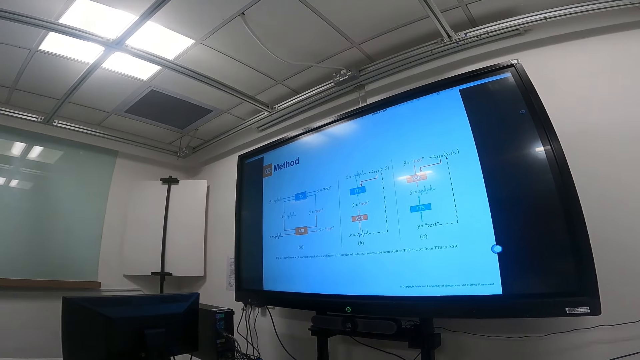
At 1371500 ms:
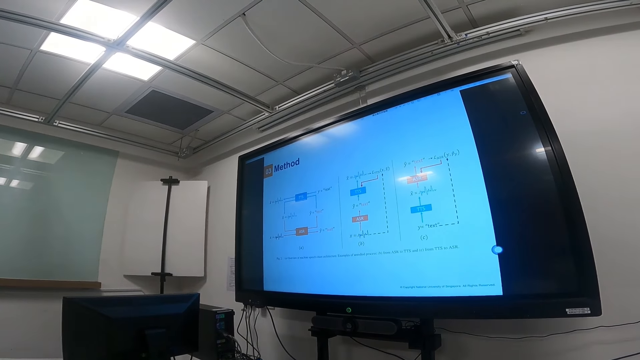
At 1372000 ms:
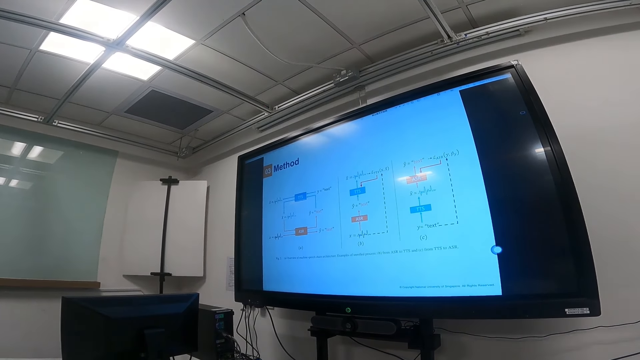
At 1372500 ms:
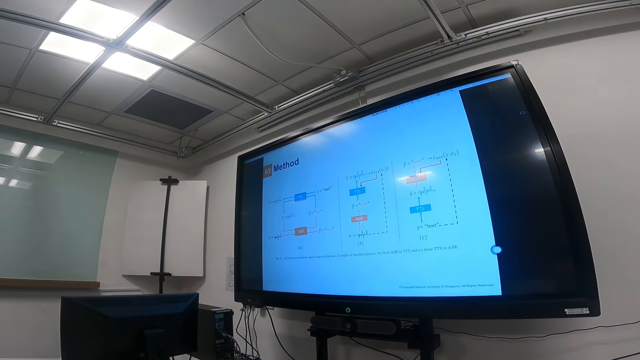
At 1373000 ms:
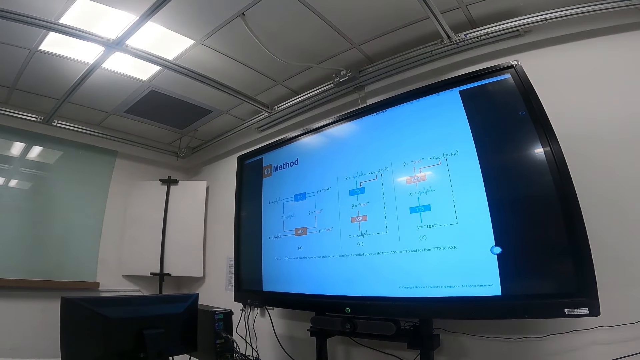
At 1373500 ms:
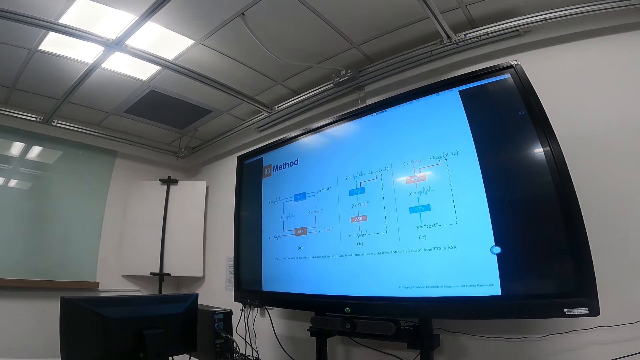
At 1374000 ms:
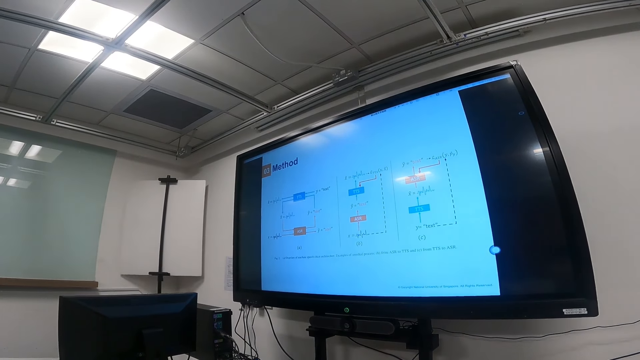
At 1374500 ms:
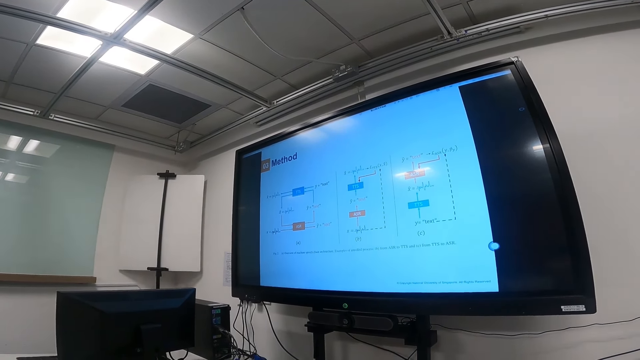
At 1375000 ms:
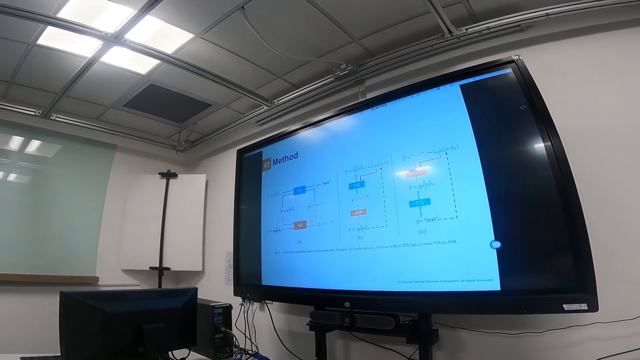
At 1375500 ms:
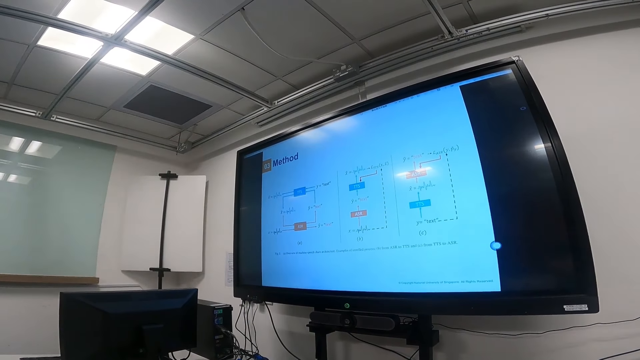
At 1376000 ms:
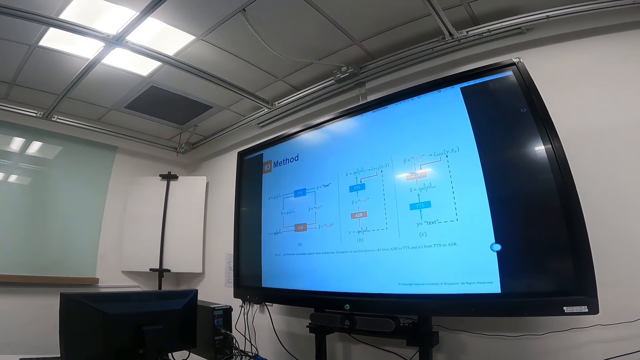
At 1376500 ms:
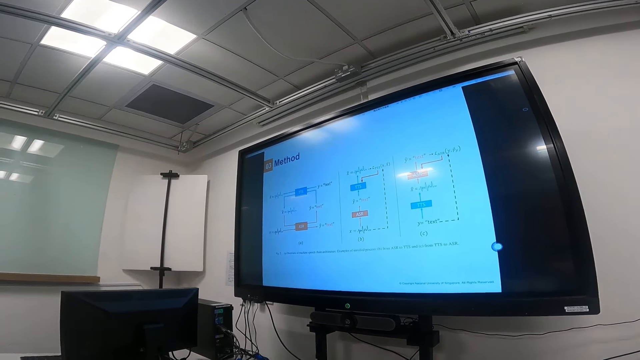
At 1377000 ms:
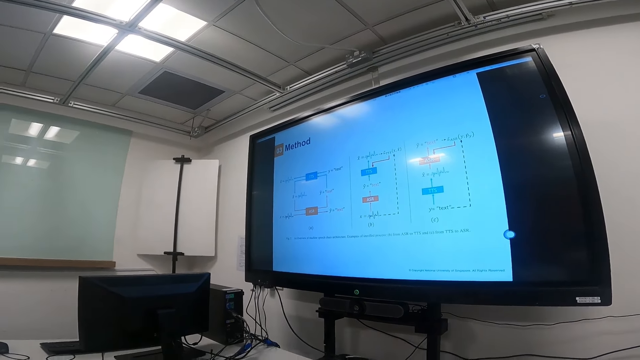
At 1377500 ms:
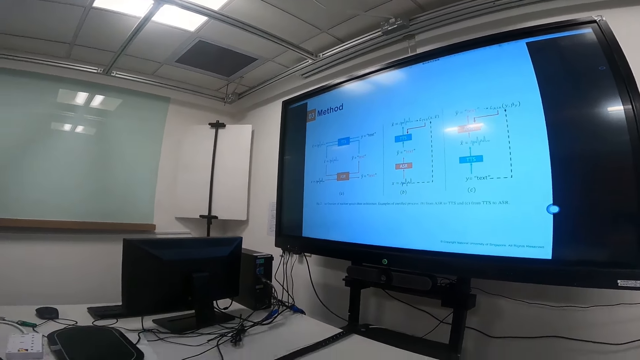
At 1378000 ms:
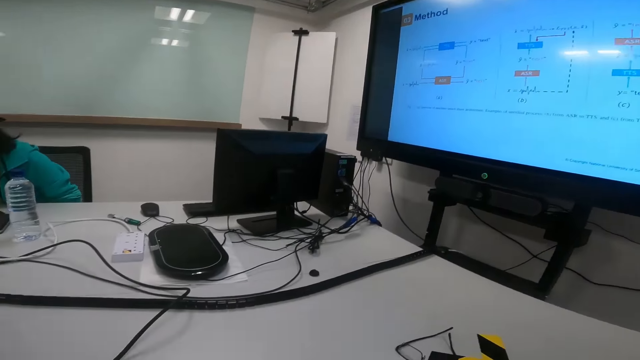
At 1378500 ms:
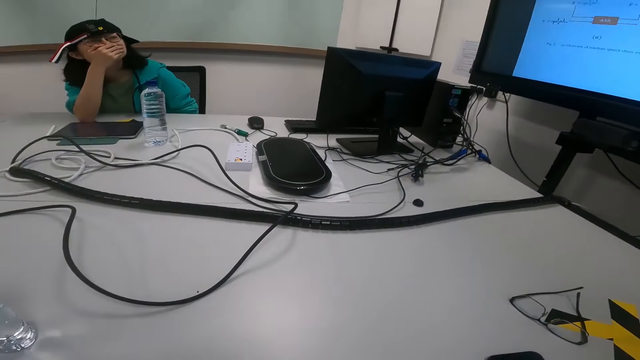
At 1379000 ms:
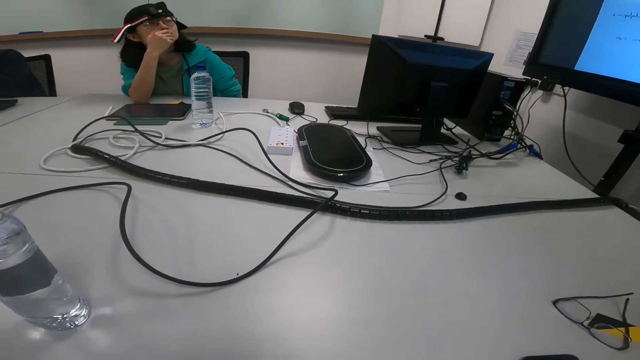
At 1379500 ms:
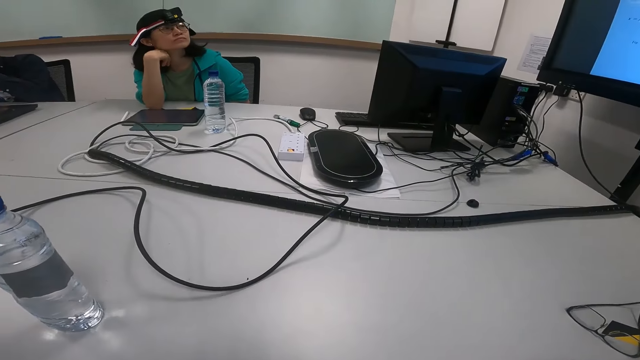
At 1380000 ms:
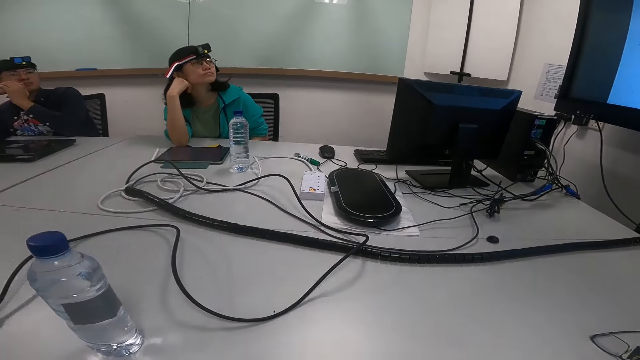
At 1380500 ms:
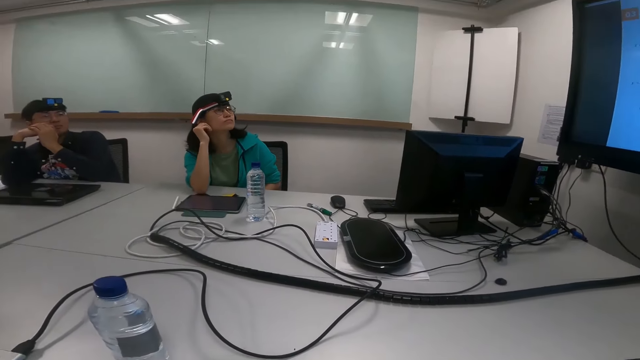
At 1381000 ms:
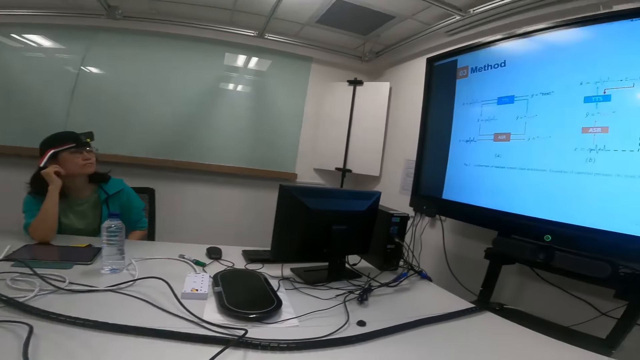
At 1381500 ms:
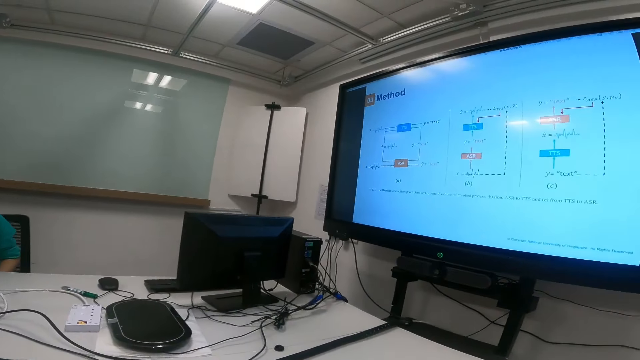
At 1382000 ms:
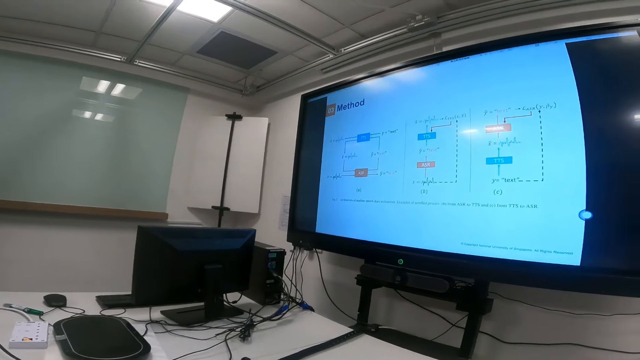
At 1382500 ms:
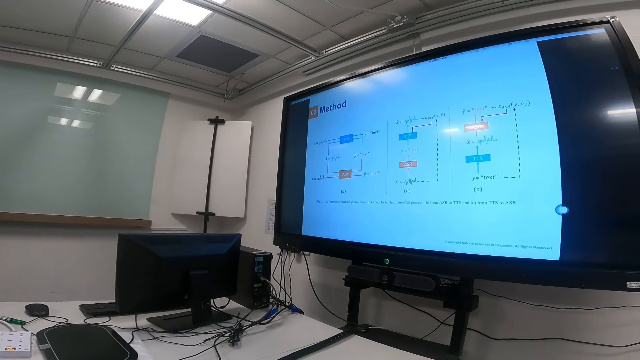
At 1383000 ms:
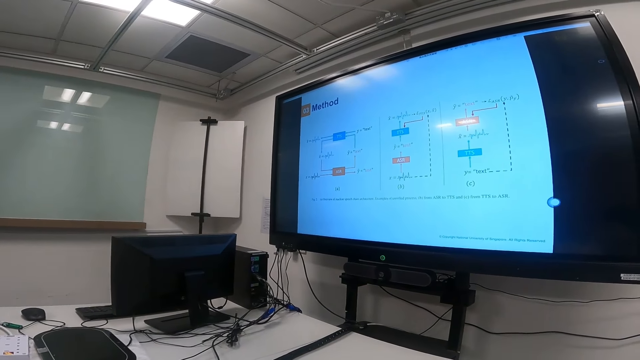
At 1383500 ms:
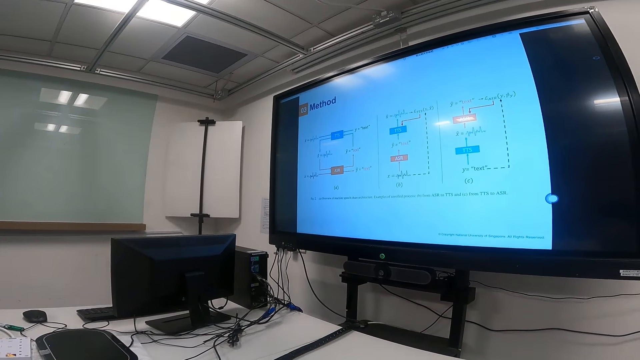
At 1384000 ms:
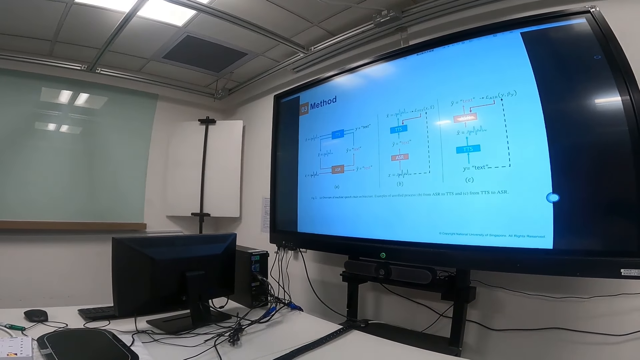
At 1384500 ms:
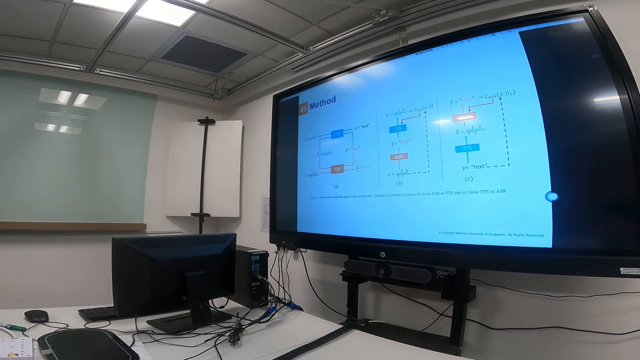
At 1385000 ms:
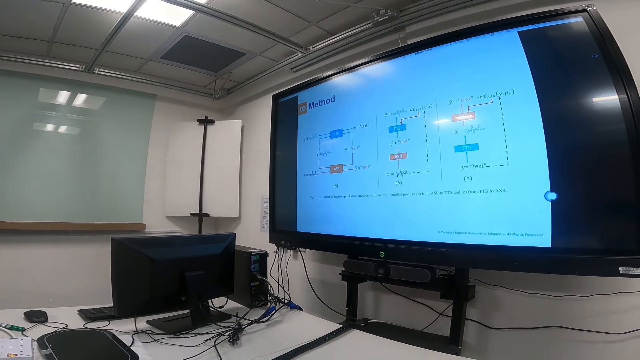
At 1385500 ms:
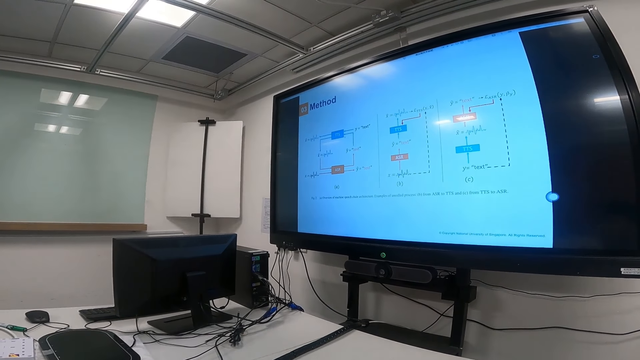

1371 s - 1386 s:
A lady moves her hand. The camera wearer looks at the lady. The lady looks at the screen. The lady puts her hand on the neck. The lady puts her hand on the cheek. The camera wearer looks at the screen.

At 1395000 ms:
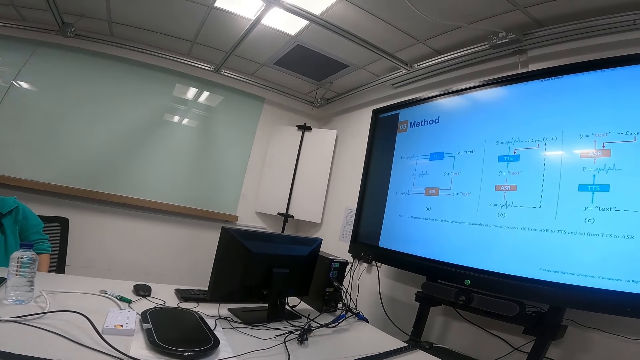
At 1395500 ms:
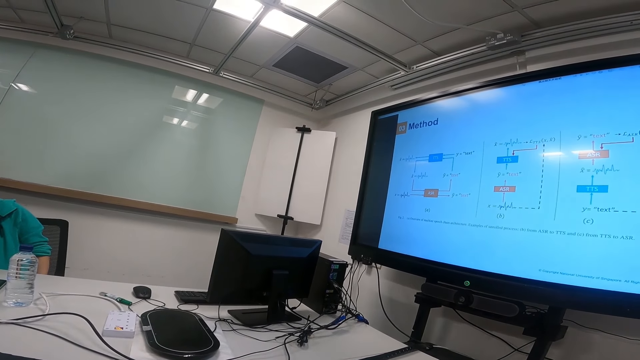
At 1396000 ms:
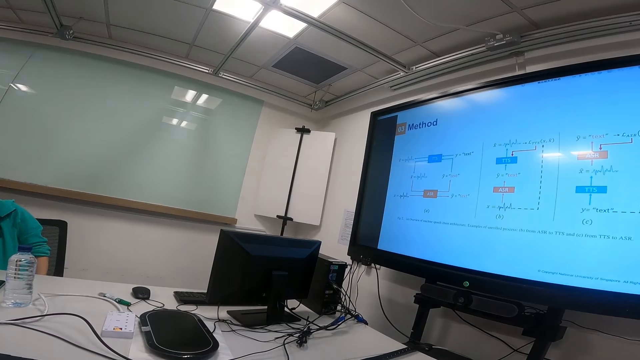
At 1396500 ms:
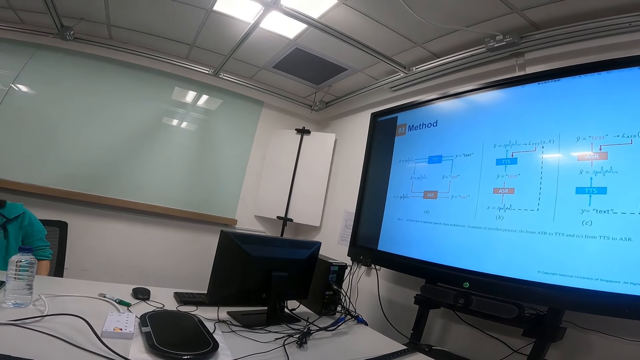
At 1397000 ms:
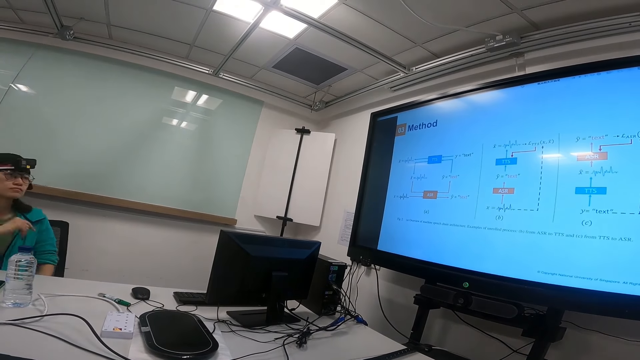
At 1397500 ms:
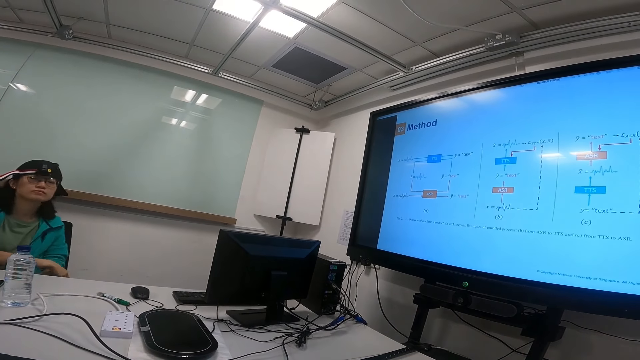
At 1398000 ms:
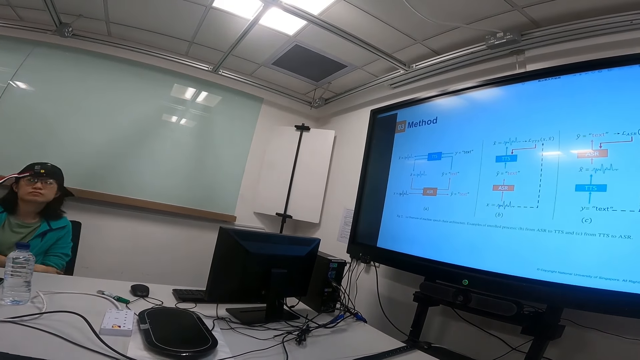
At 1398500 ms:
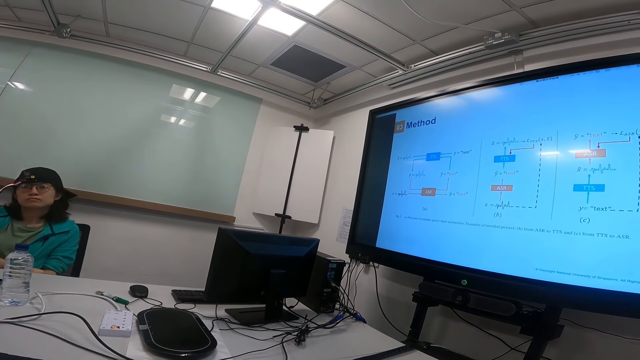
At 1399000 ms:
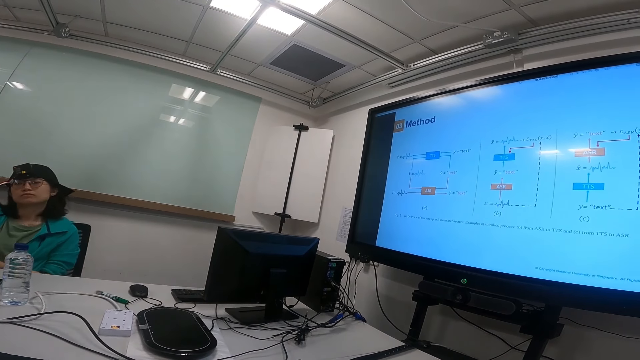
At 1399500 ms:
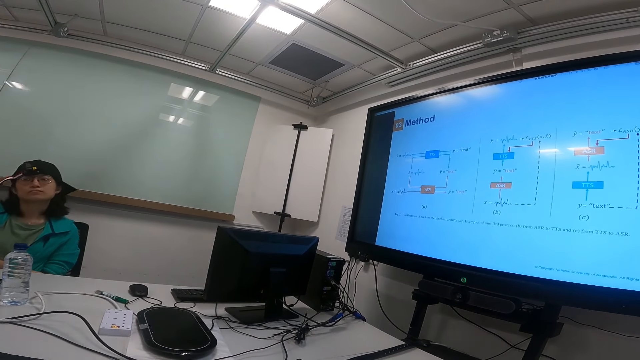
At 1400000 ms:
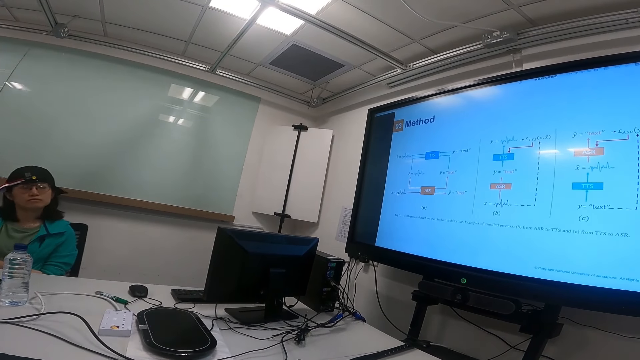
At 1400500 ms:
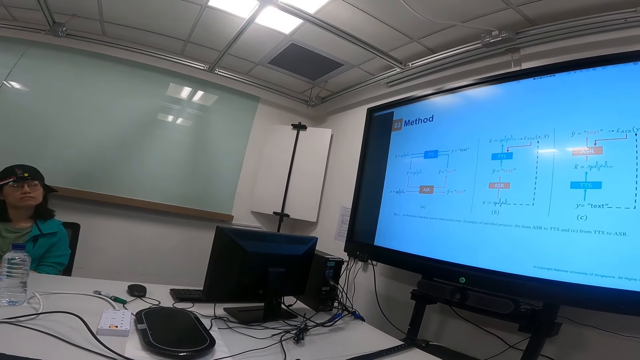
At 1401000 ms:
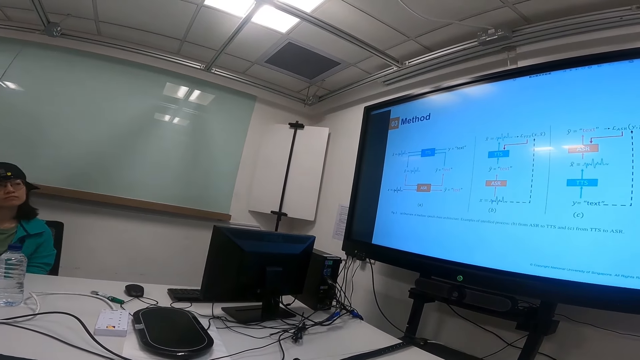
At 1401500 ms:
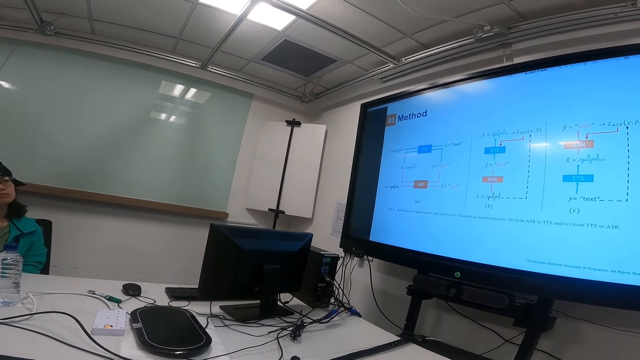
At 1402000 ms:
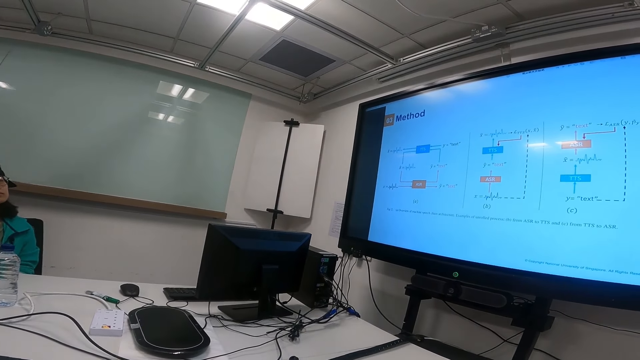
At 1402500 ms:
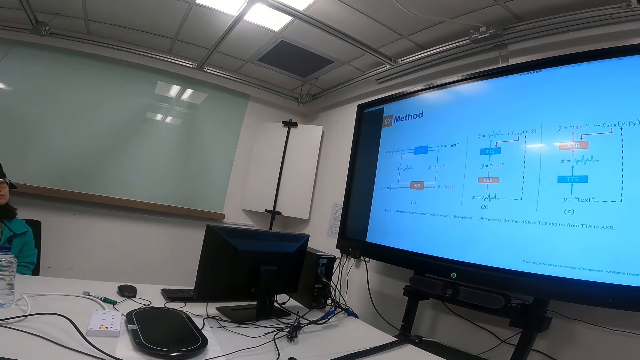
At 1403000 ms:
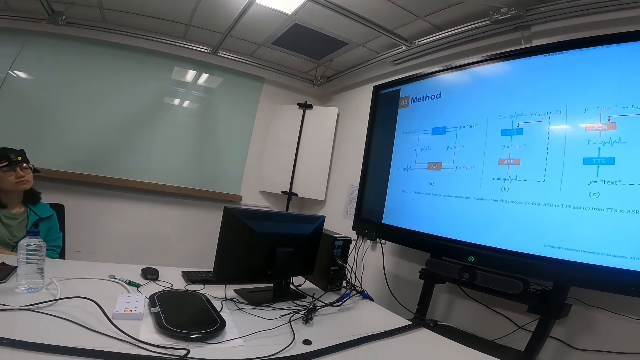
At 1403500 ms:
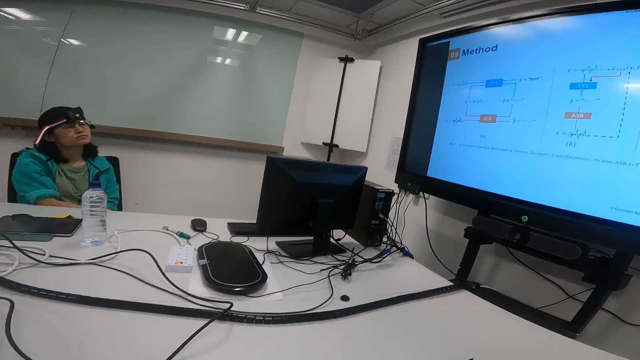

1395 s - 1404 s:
A lady moves her hand down. The lady moves with the chair.
